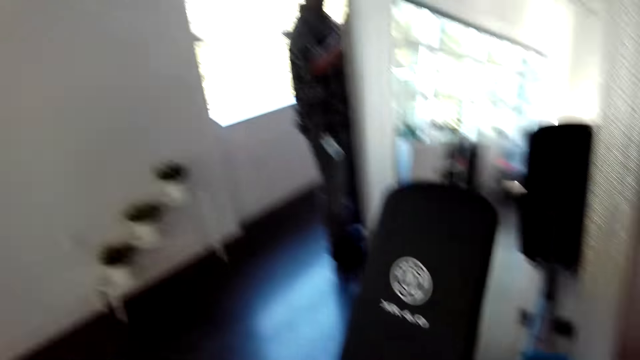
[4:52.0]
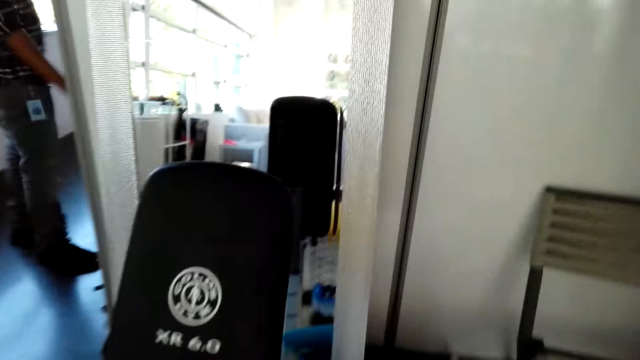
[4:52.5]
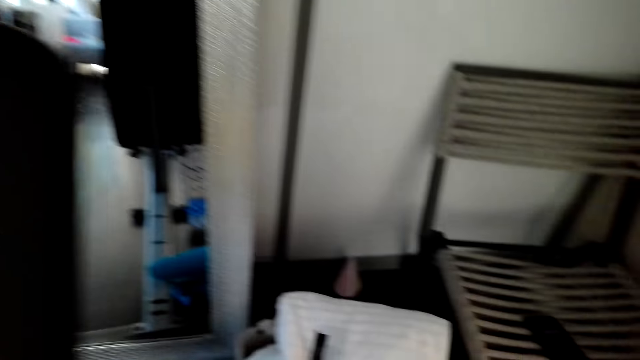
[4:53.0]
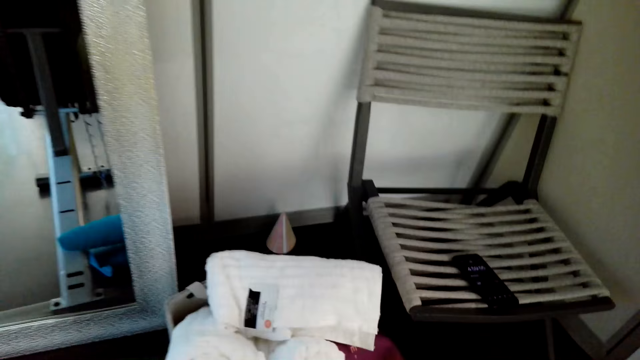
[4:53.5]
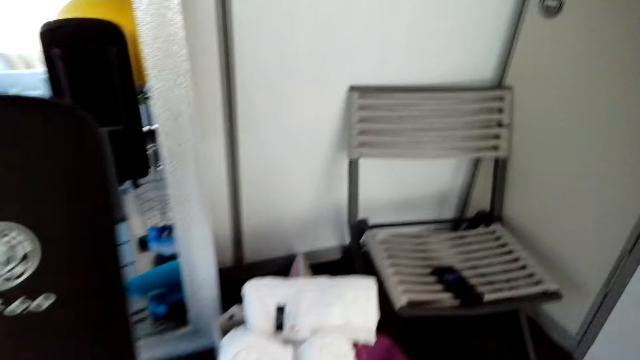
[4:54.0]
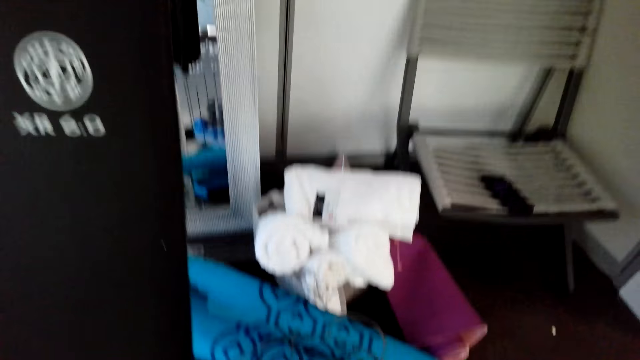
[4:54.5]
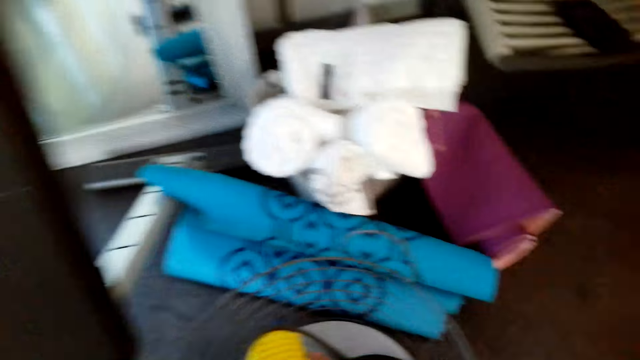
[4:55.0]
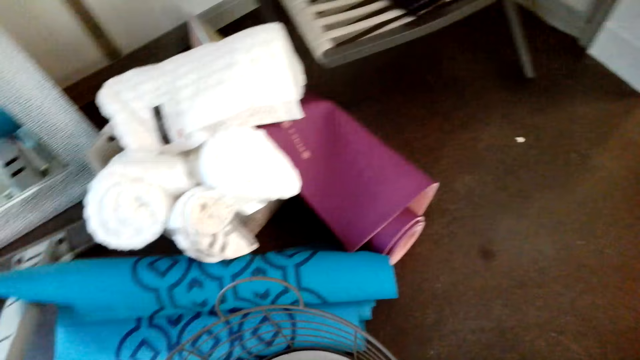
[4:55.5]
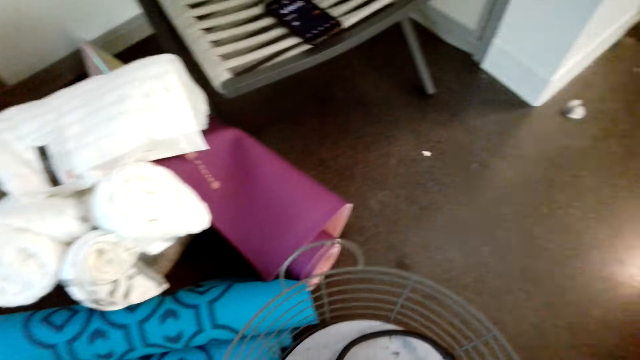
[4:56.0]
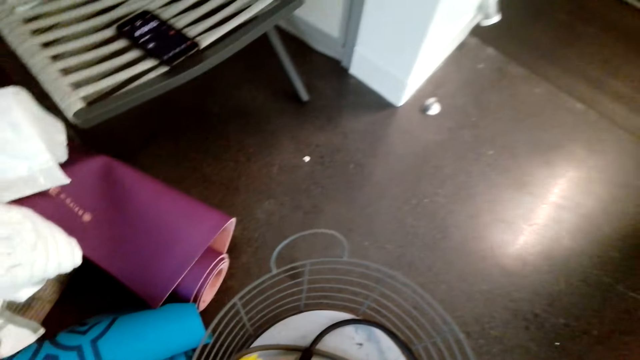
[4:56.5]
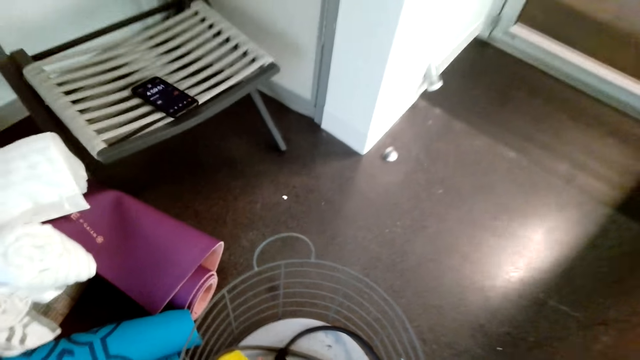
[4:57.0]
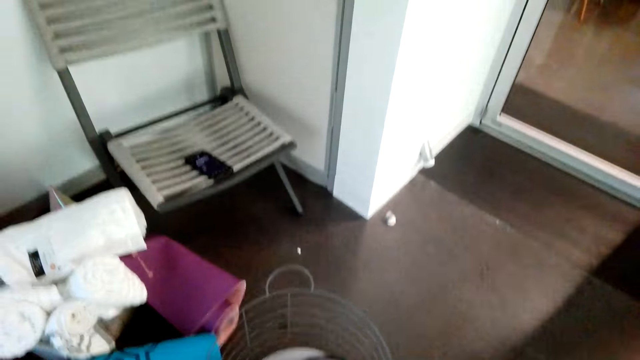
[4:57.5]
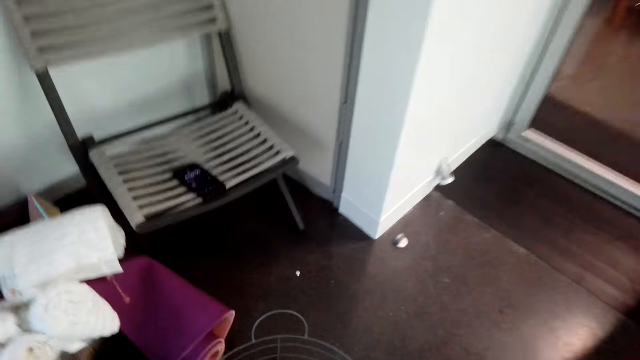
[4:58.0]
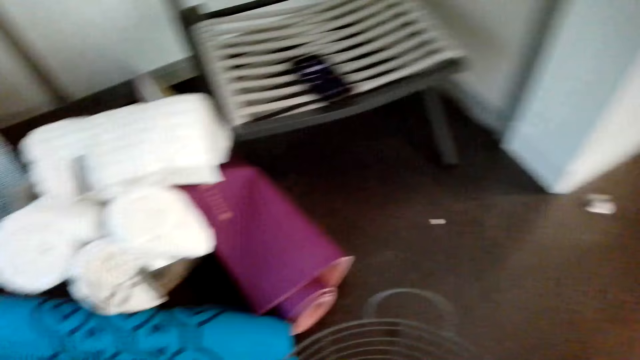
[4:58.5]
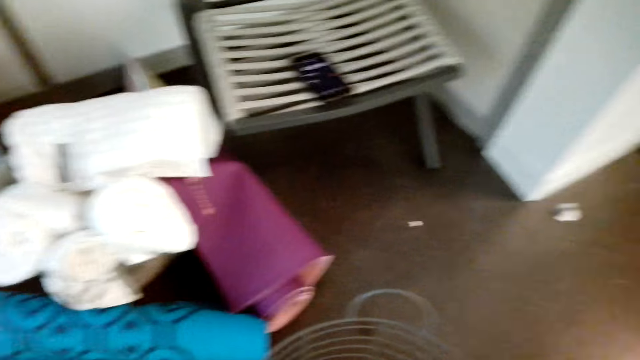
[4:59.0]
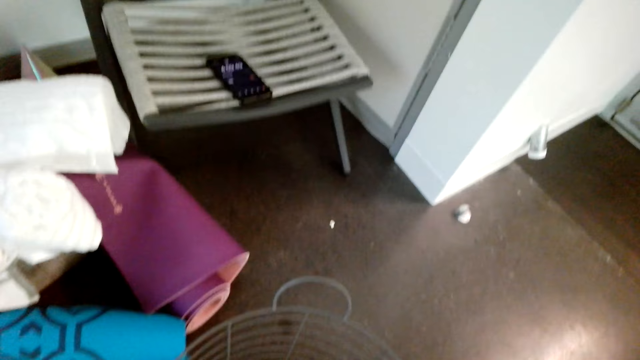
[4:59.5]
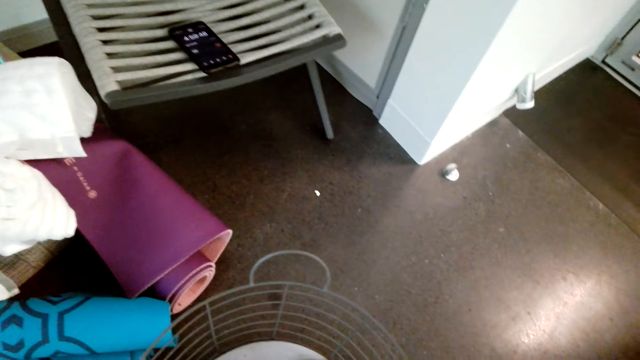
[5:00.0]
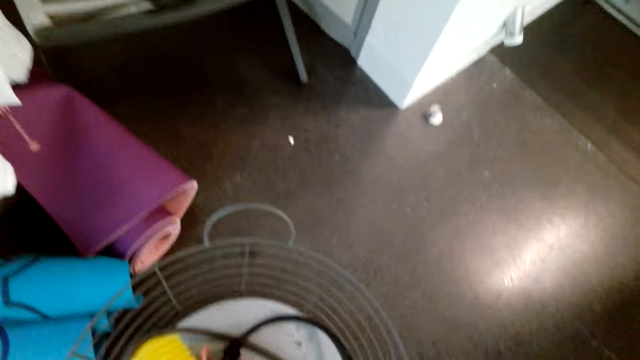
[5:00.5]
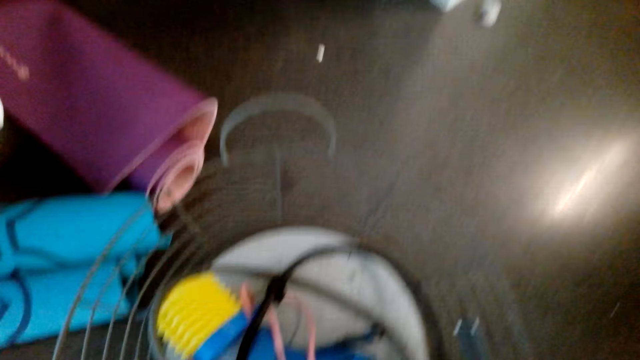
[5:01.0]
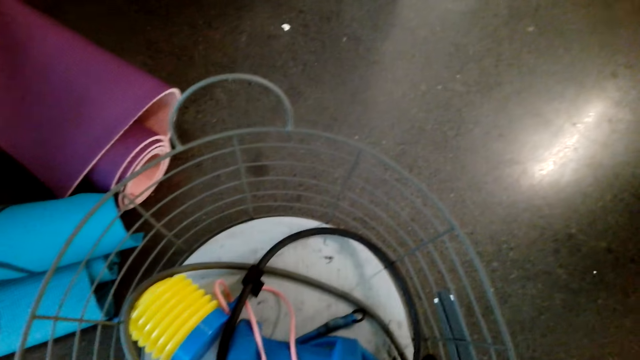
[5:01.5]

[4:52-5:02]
The camera wearer pushes aside the basket.

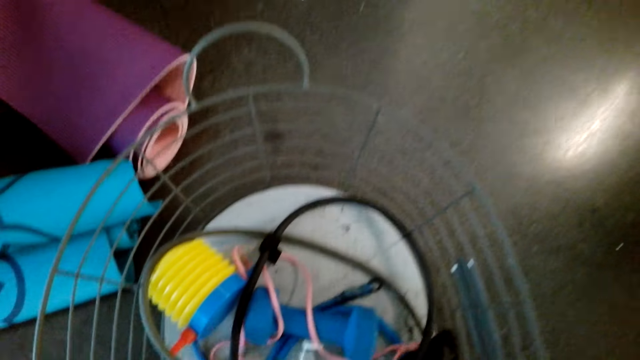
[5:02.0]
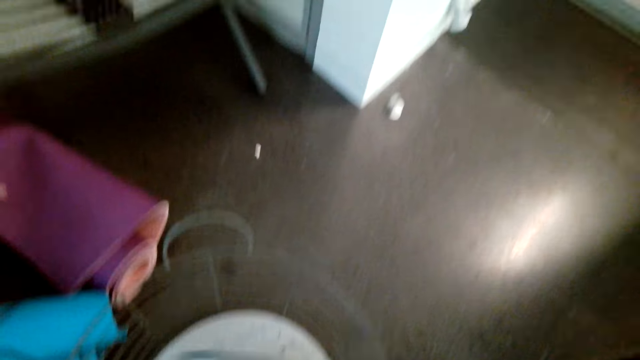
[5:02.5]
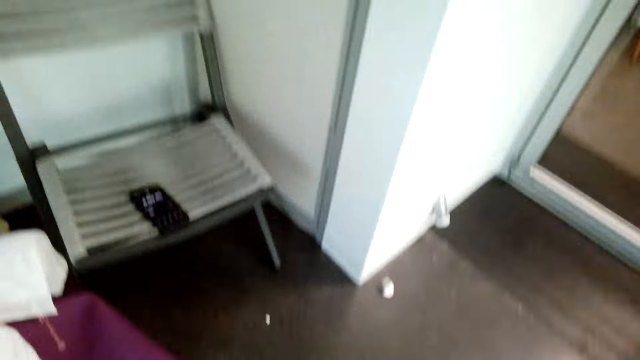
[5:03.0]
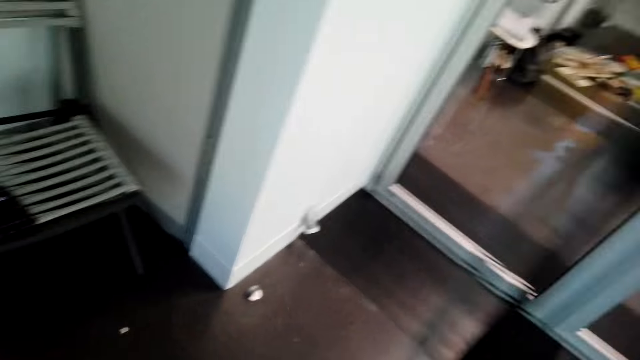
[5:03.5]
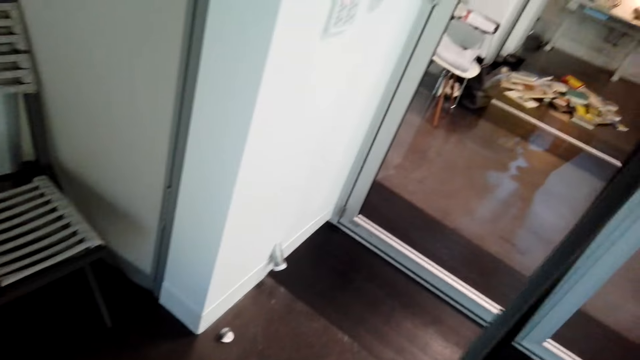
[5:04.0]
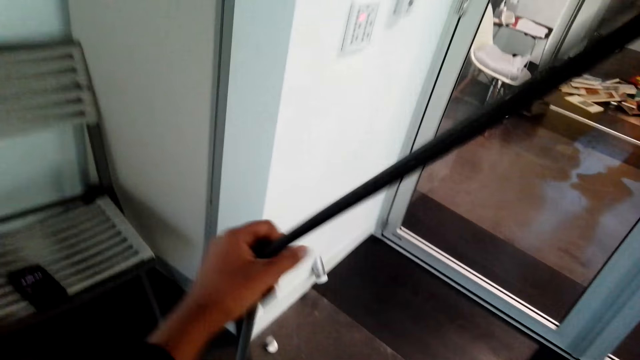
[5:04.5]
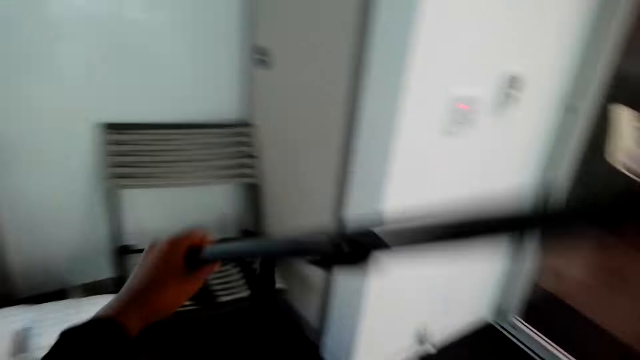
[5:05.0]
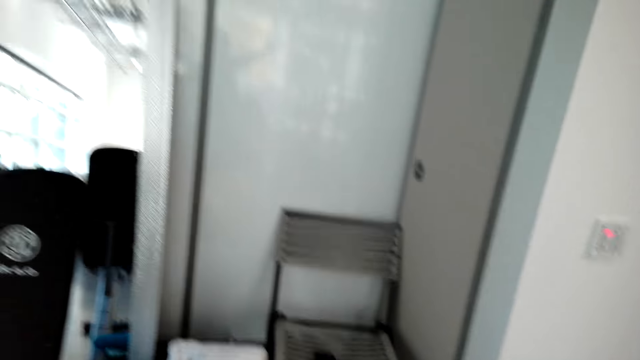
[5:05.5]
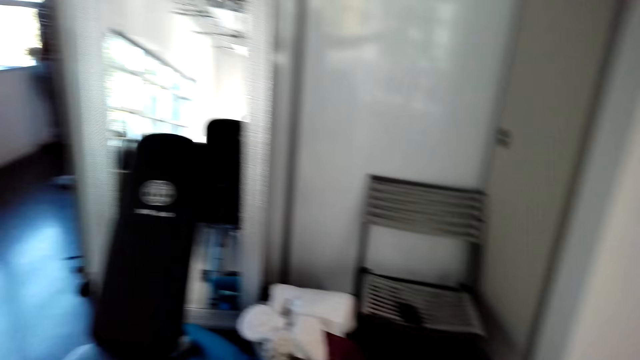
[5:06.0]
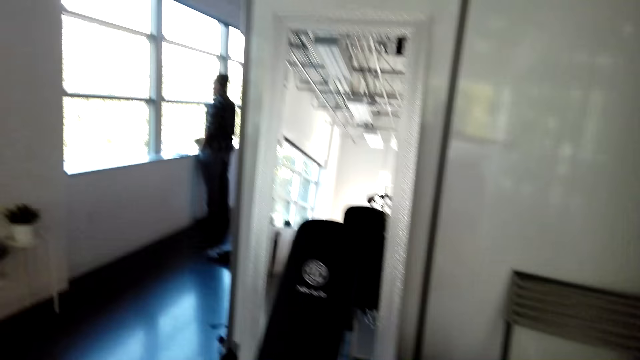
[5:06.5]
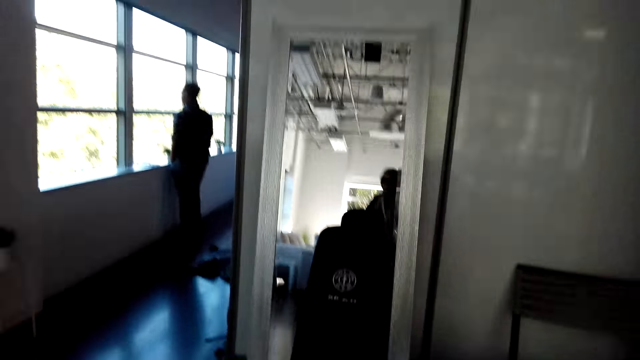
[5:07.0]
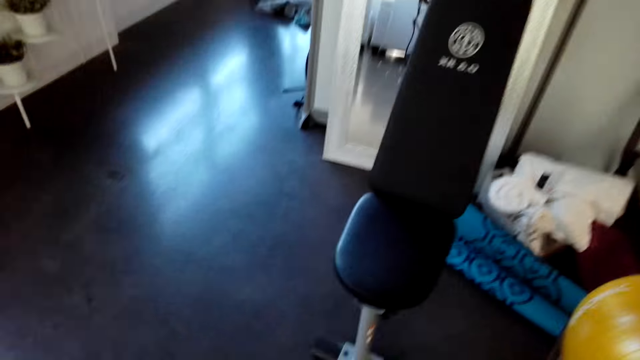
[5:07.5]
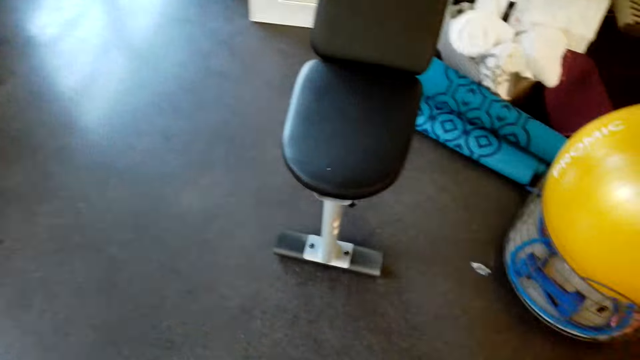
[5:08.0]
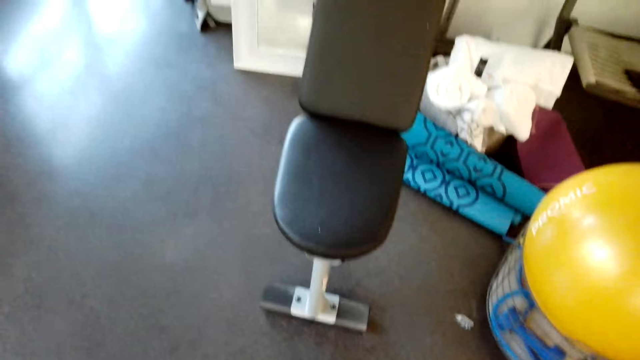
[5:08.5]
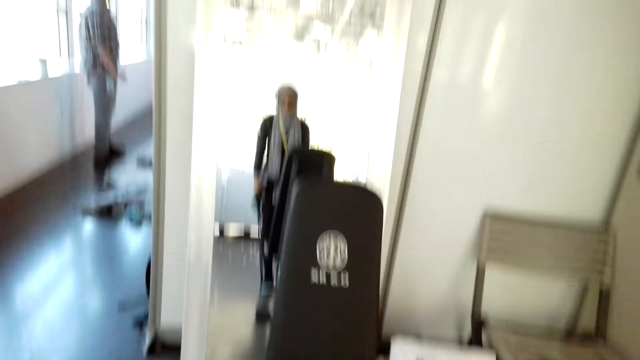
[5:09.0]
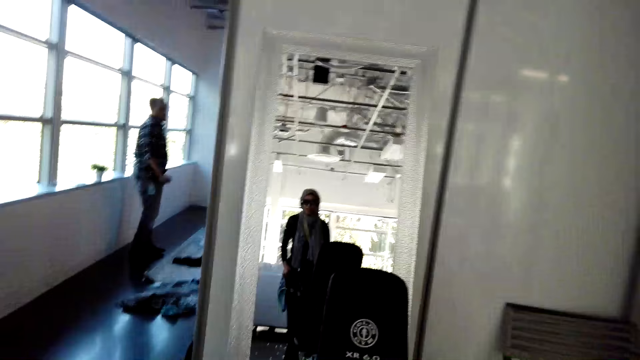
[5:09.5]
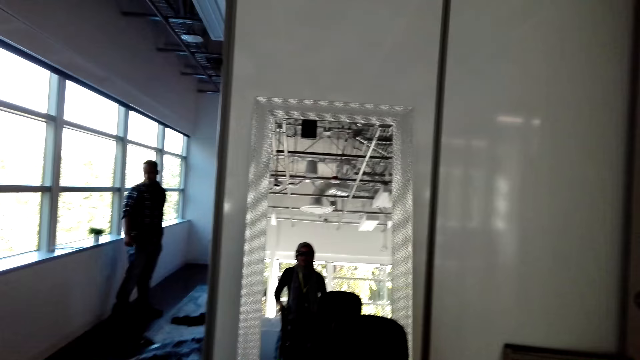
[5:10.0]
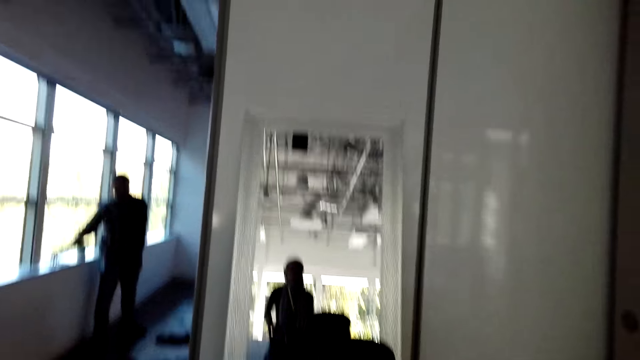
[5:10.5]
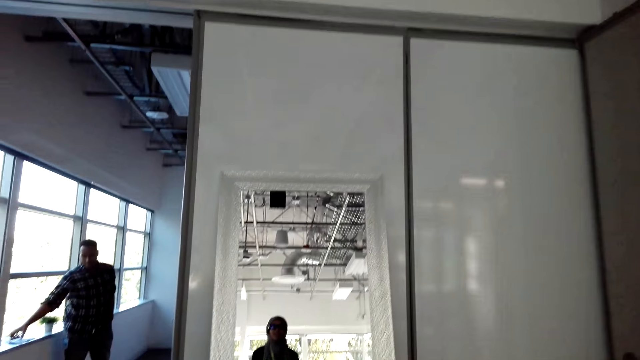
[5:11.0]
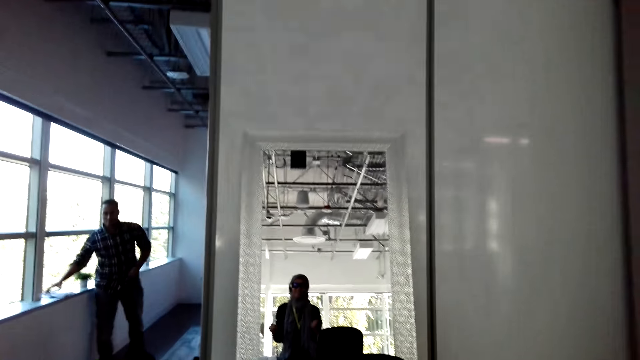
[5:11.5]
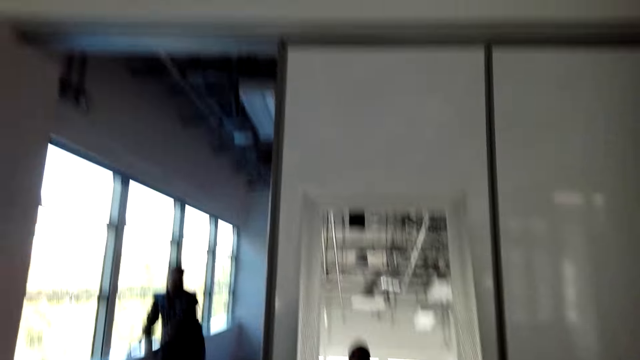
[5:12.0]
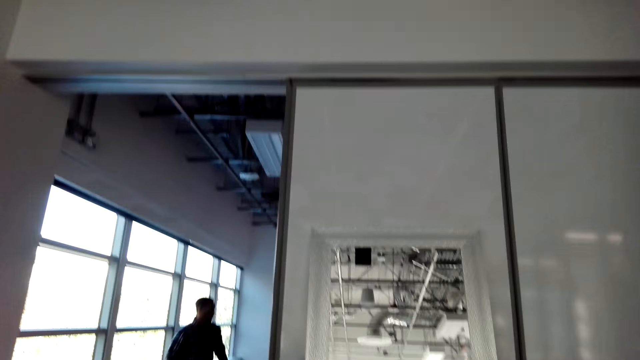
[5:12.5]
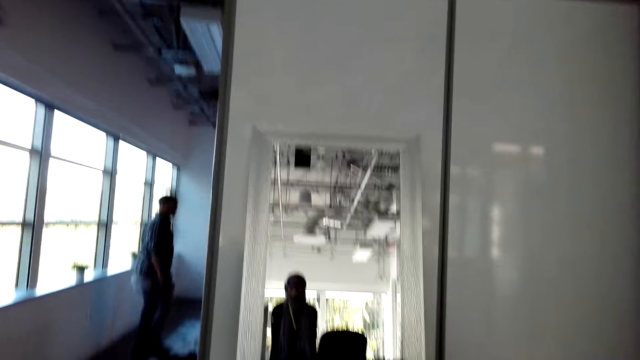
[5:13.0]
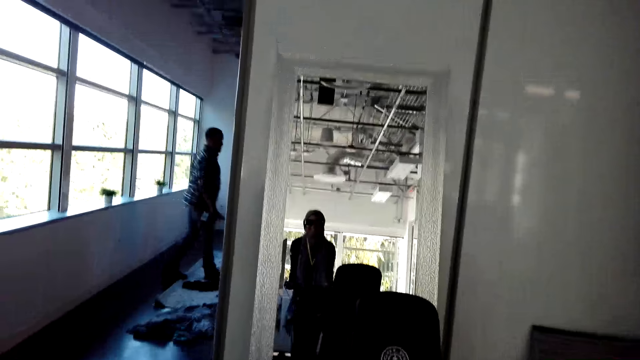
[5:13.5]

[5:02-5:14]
The camera wearer picks up a rubber. They stretch the rubber.
